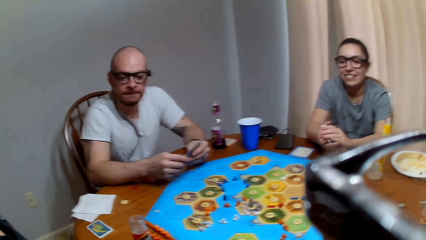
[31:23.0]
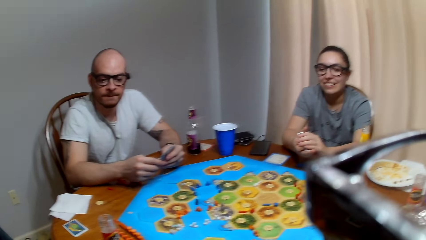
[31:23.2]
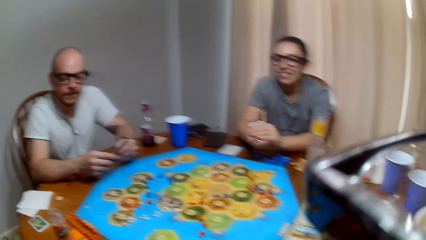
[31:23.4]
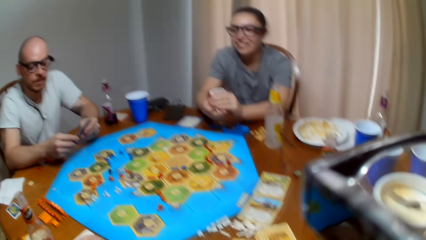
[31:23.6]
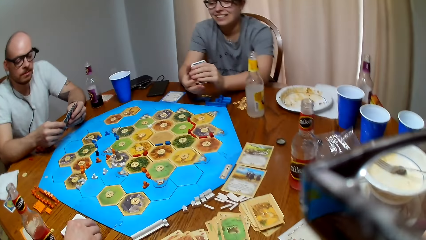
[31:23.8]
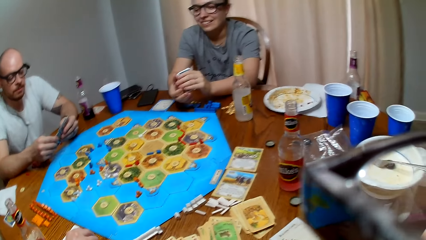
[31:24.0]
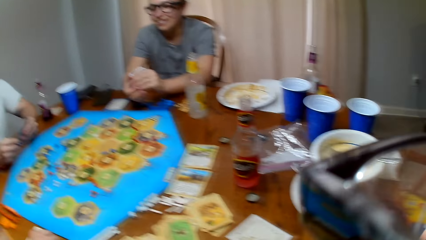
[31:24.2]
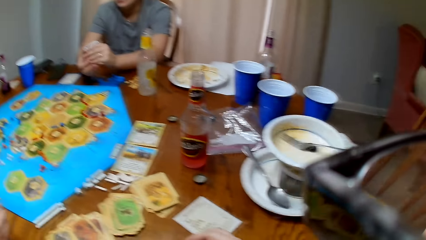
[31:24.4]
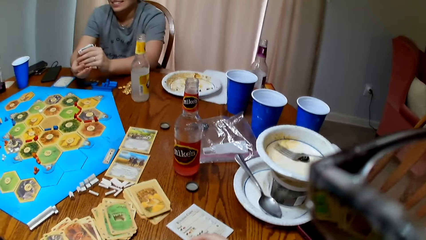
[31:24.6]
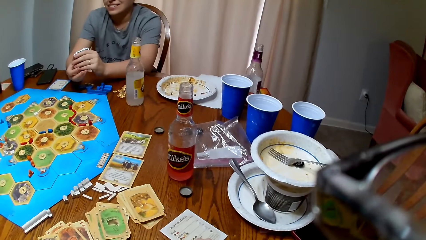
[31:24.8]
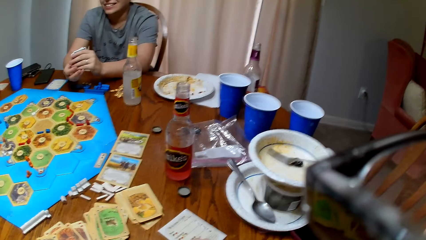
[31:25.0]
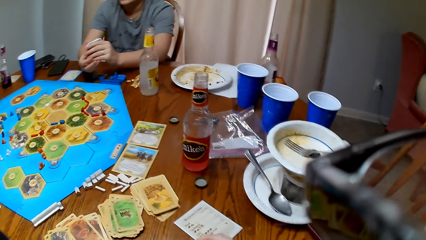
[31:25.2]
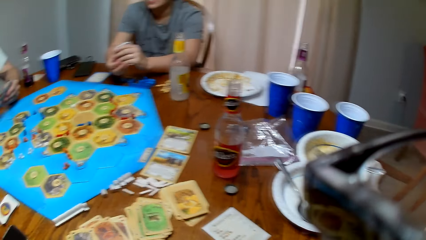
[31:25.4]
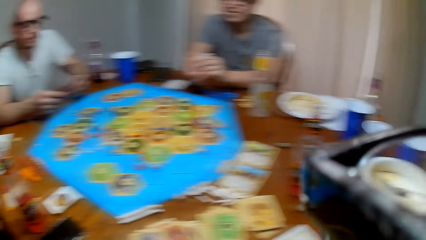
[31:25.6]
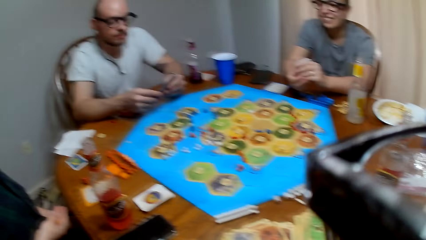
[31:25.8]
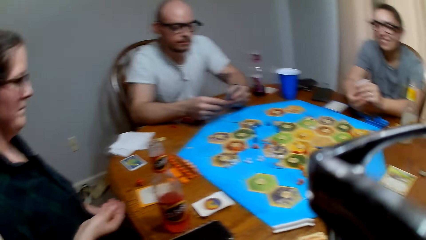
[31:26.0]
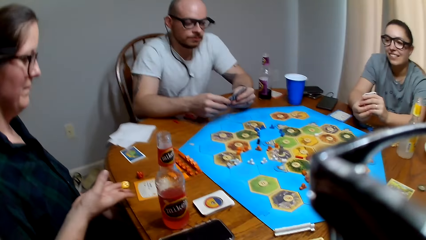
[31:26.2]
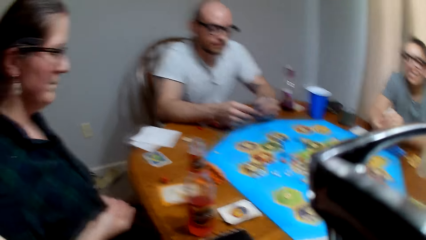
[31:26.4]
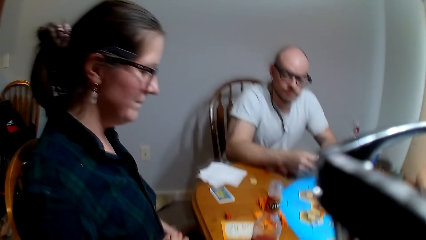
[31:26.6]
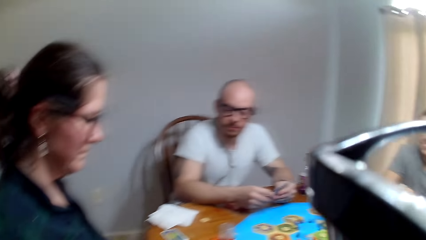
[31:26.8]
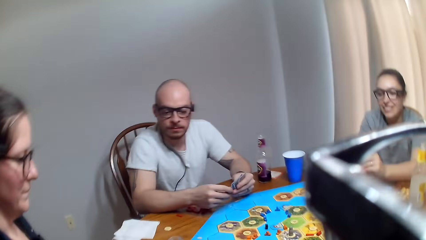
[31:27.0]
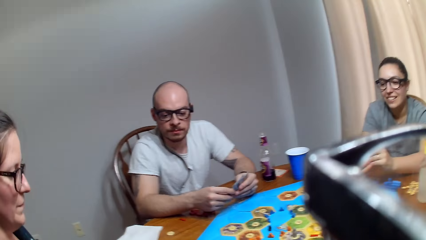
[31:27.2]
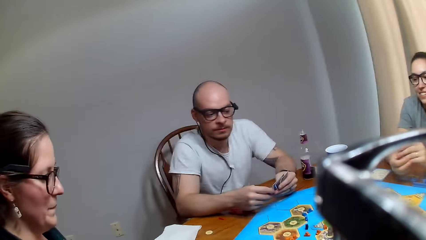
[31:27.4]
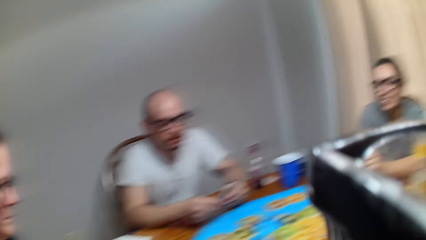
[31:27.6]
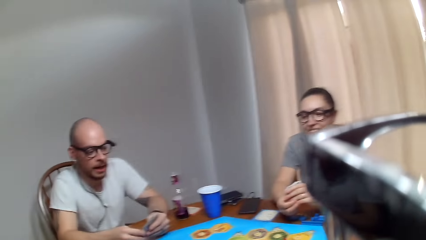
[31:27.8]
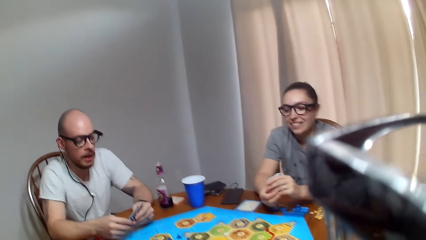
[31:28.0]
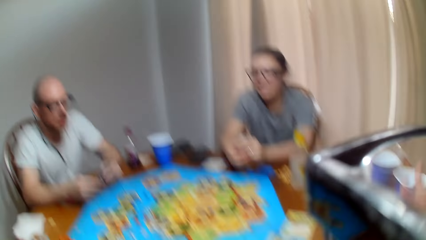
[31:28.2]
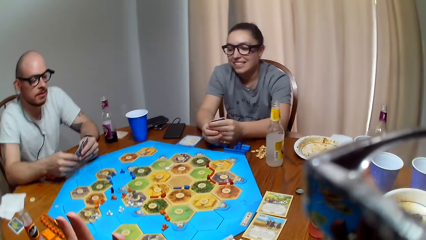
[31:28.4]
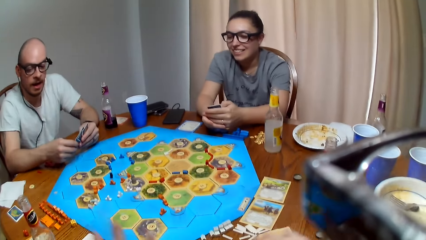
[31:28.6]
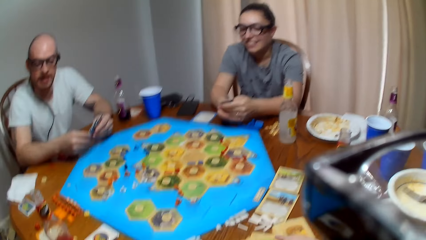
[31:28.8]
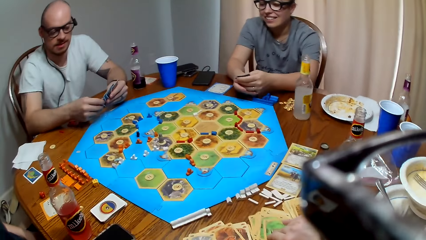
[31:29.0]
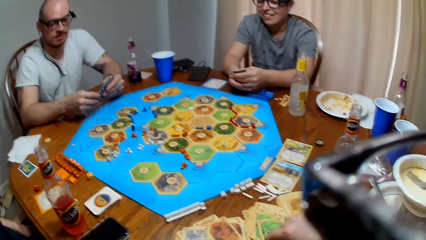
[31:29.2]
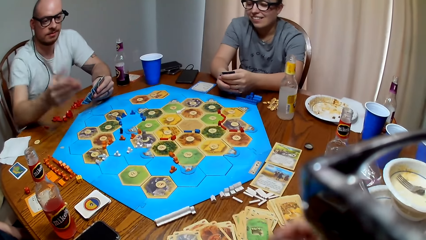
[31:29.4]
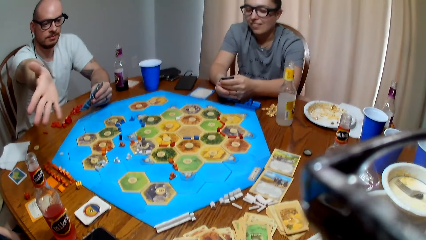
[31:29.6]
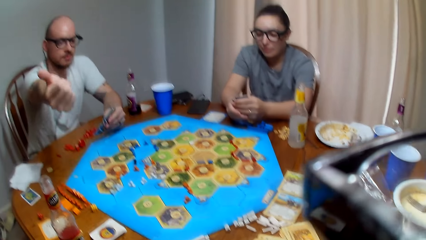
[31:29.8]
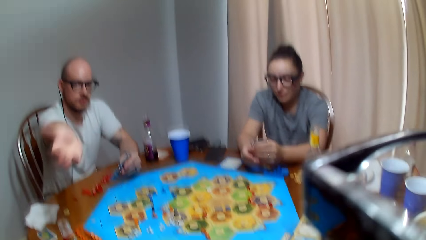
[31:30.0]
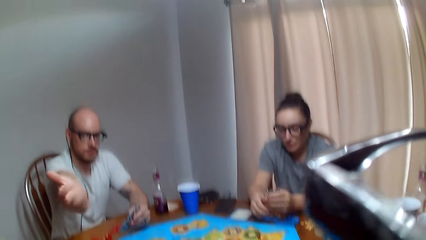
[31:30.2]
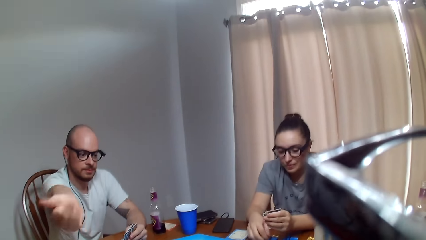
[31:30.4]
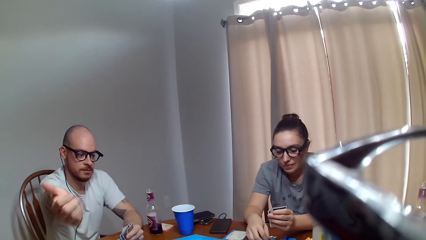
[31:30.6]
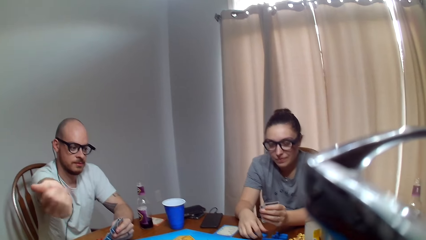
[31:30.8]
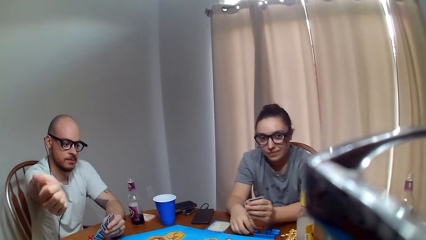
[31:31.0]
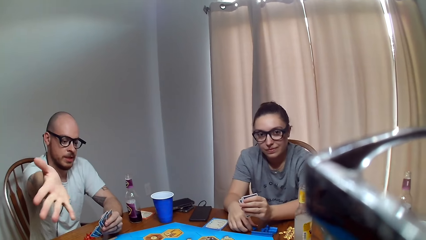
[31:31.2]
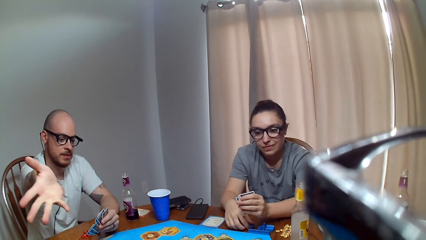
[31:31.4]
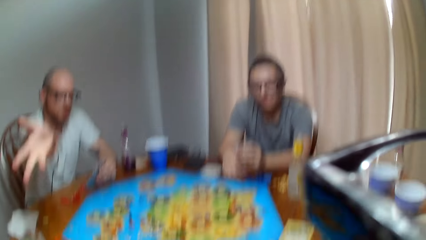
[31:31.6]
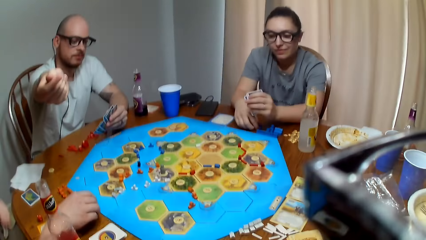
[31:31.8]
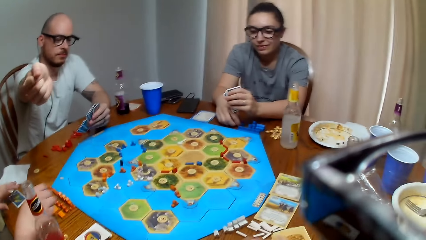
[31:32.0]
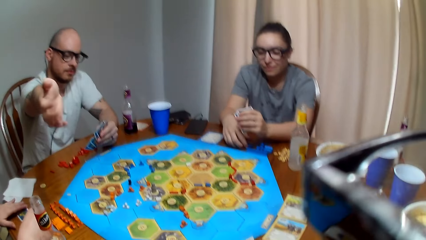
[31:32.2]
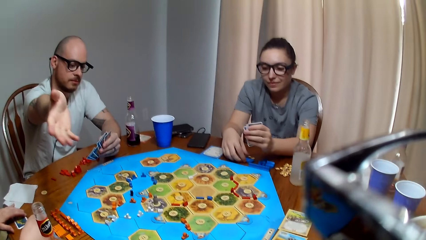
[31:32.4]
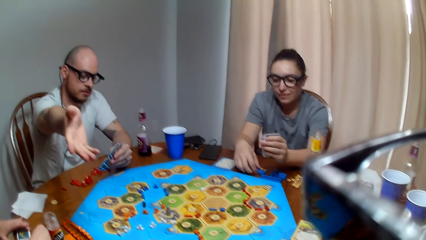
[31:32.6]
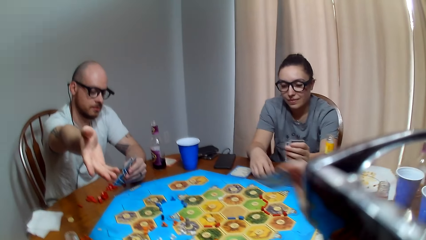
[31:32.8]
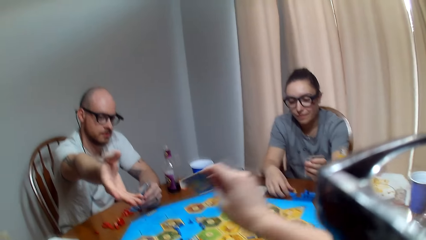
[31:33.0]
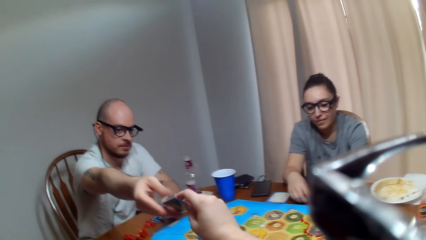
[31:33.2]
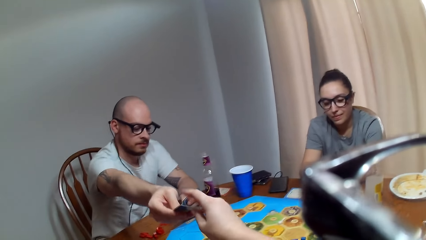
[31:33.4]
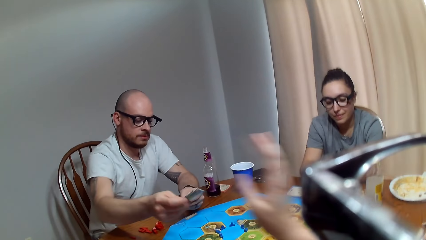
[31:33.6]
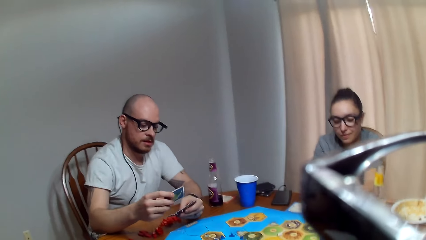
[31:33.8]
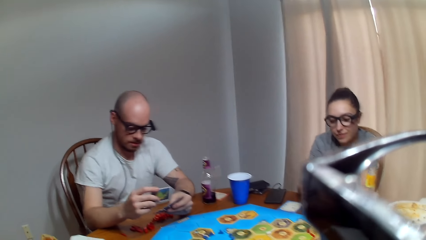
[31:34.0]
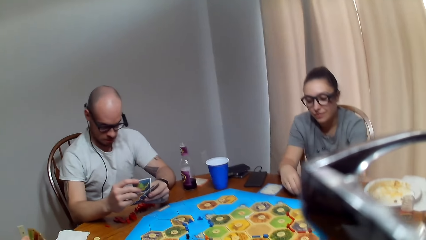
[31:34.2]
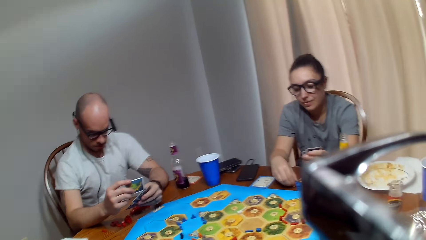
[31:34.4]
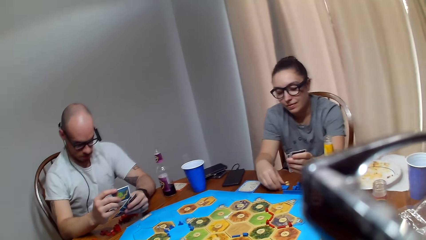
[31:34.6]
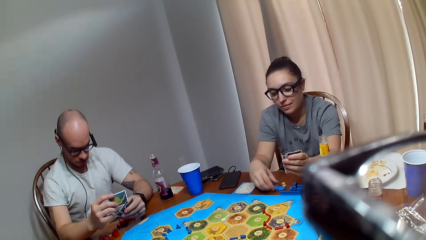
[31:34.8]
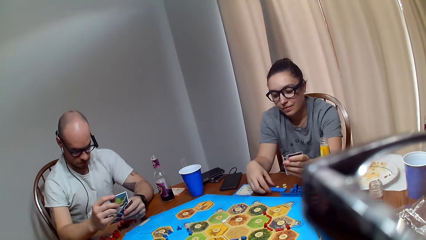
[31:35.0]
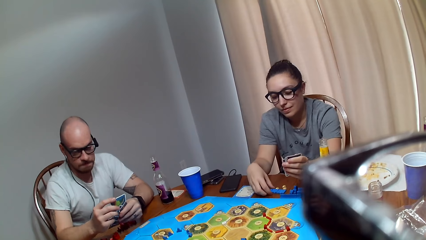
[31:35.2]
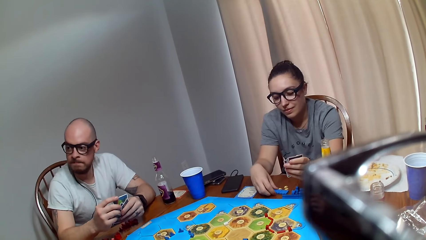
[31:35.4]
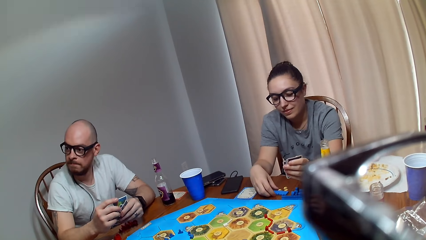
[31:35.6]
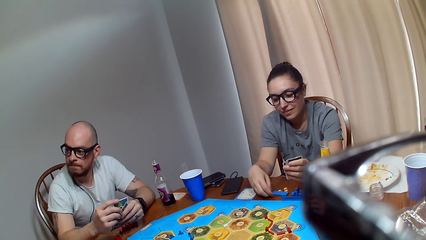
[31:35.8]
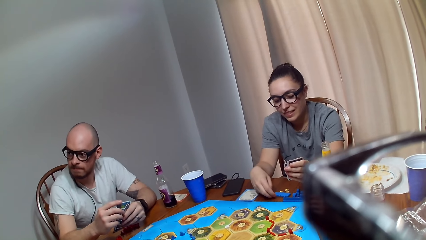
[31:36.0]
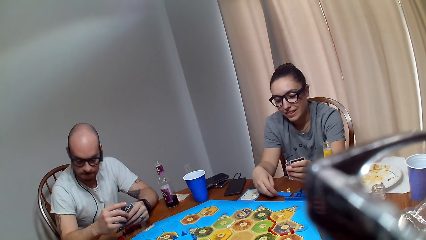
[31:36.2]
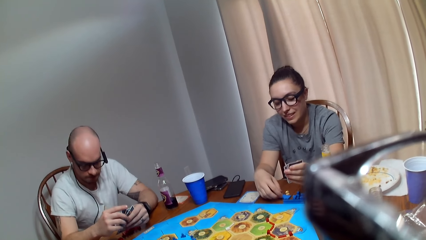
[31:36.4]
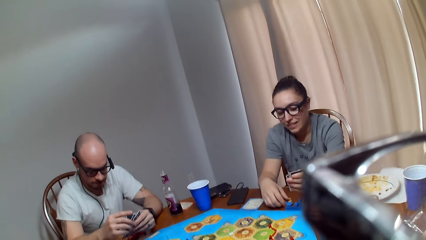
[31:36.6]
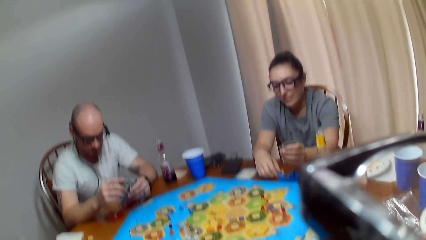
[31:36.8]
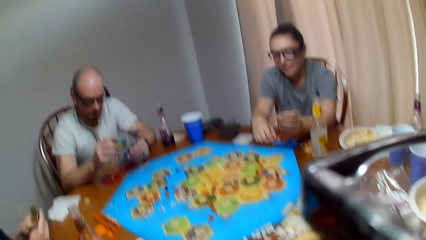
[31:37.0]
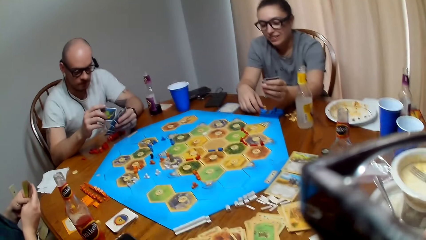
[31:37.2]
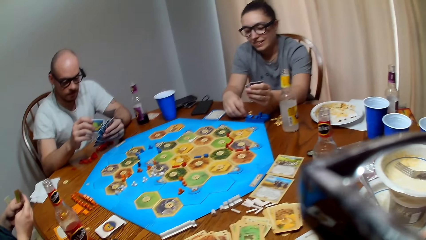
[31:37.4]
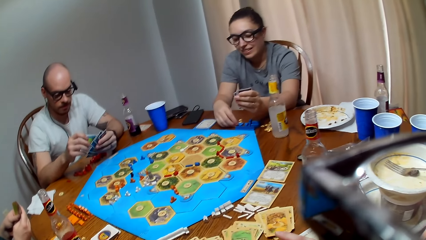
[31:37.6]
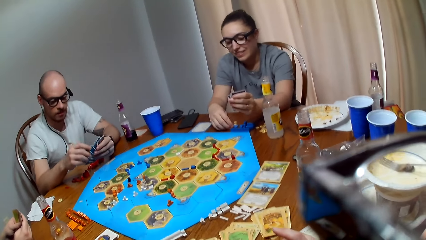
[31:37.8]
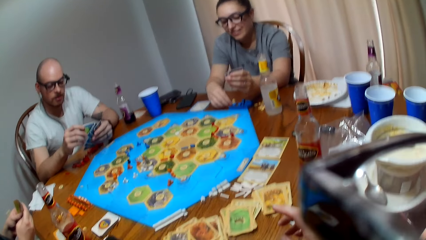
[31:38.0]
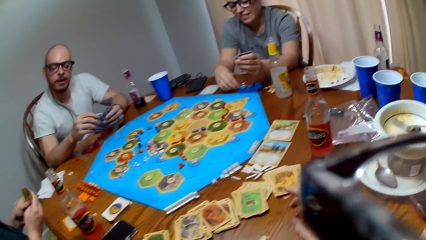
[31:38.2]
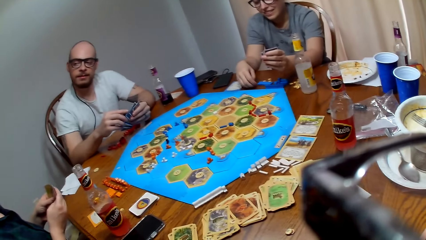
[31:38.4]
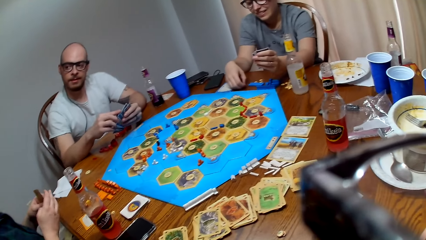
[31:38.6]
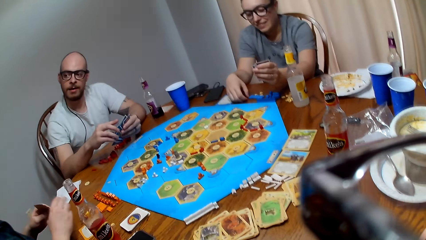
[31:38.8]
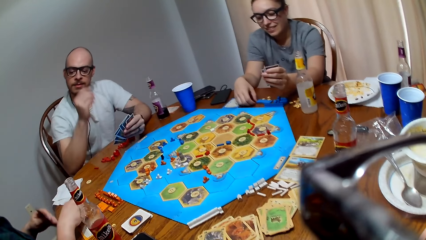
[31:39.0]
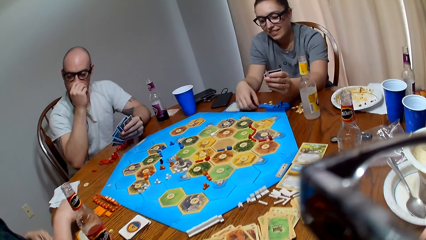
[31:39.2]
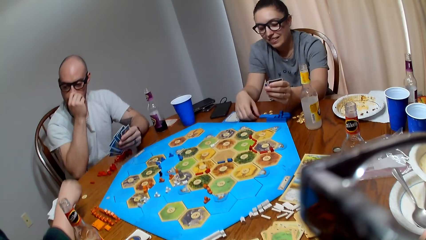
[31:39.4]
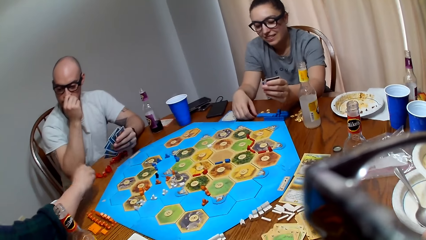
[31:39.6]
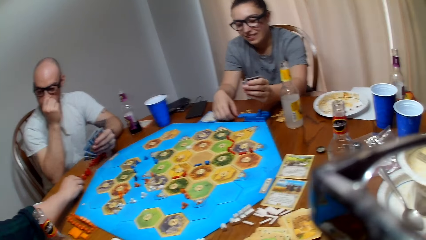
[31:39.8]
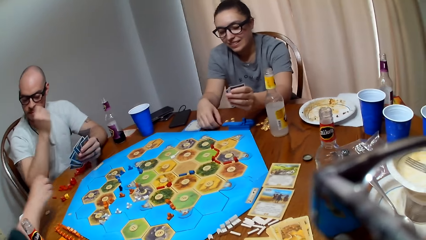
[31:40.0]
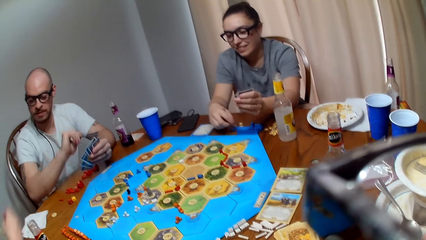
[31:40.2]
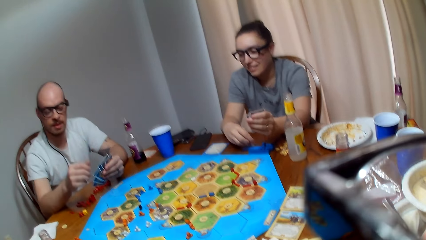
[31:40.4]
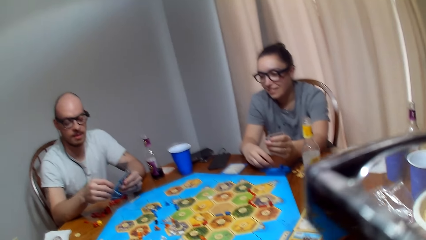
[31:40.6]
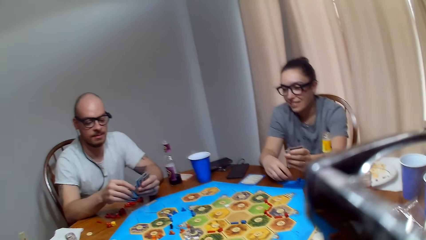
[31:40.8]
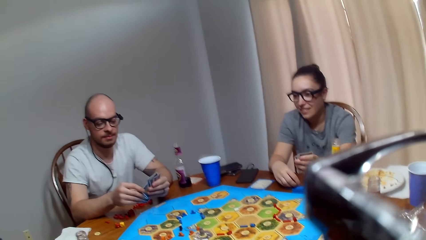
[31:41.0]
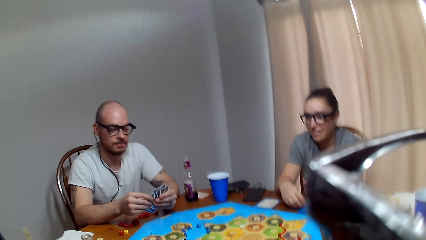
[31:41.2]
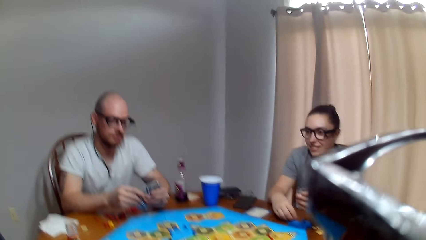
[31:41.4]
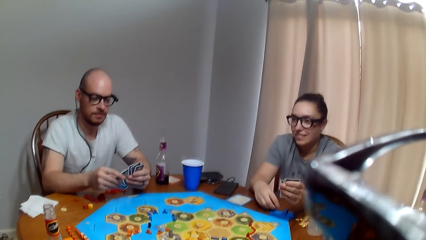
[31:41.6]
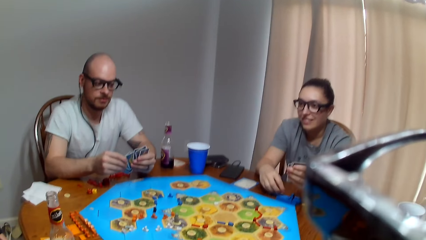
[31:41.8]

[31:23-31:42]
The camera wearer speaks to a woman. The woman throws a dice on the table. The camera wearer speaks. A man makes a remark. The man stretches his hand towards the camera wearer. The camera wearer speaks to the man. The man responds to the camera wearer. The woman picks cards on the table. The camera wearer hands the man a card. The man puts the card together and looks at the woman. Another woman touches the peg holder. The other woman arranges the chips on the table. The man speaks to the first woman. The first woman places the dice on the table.
